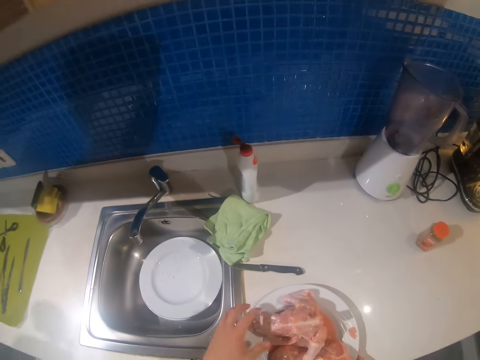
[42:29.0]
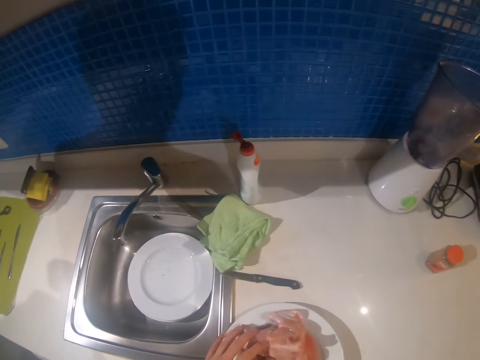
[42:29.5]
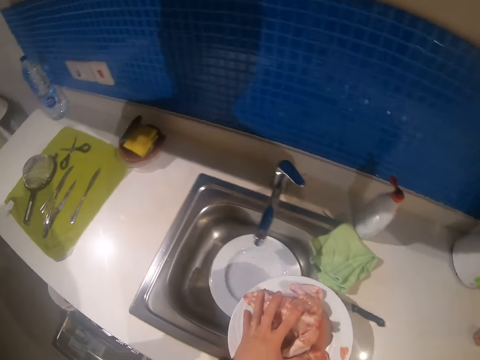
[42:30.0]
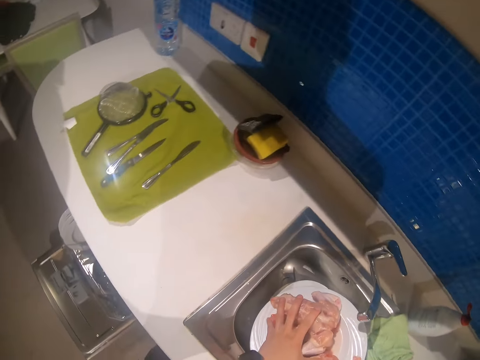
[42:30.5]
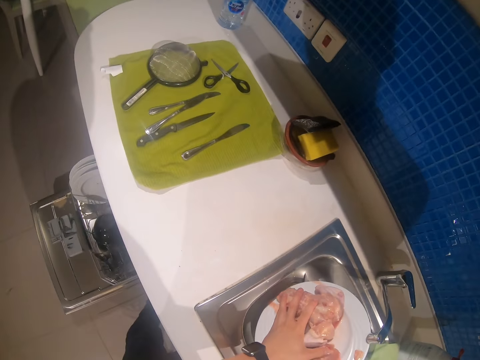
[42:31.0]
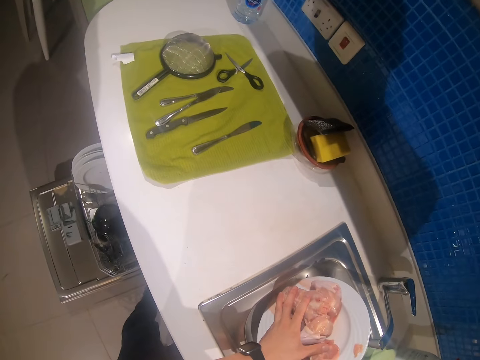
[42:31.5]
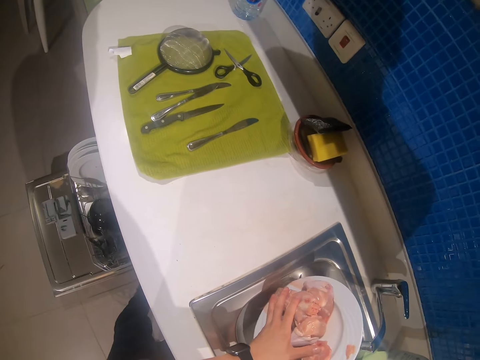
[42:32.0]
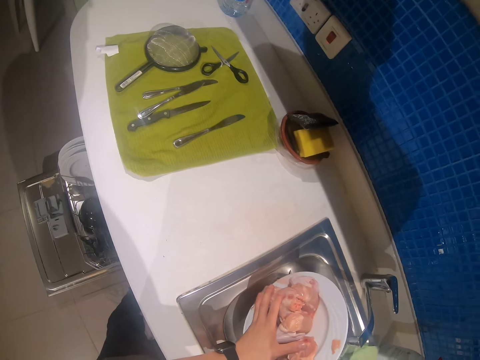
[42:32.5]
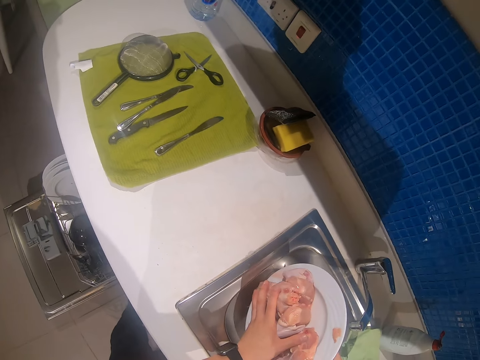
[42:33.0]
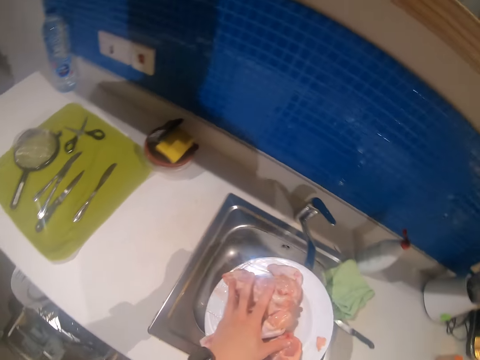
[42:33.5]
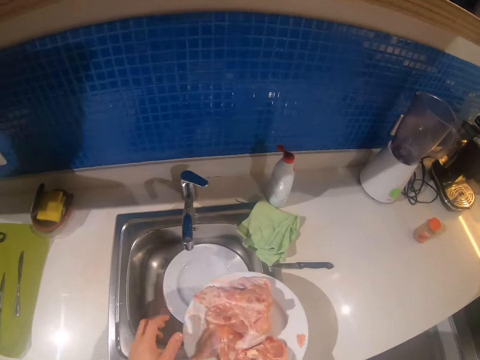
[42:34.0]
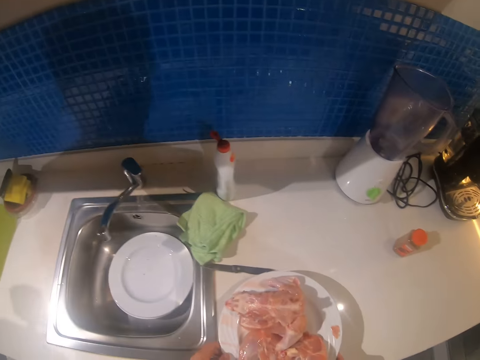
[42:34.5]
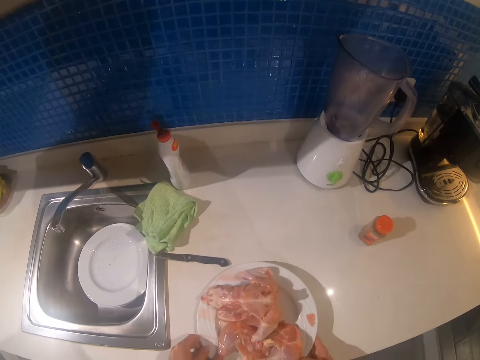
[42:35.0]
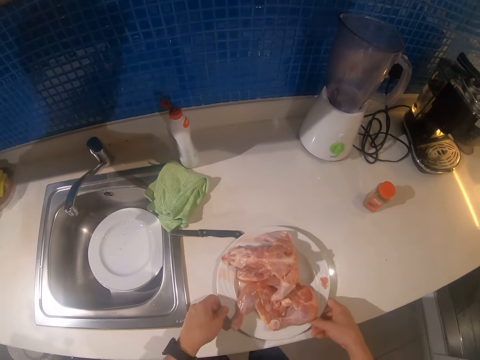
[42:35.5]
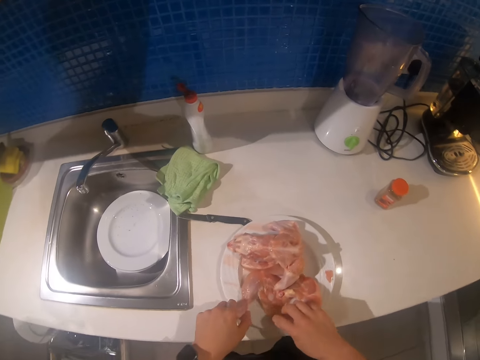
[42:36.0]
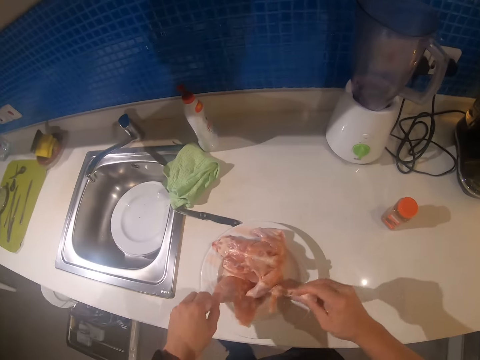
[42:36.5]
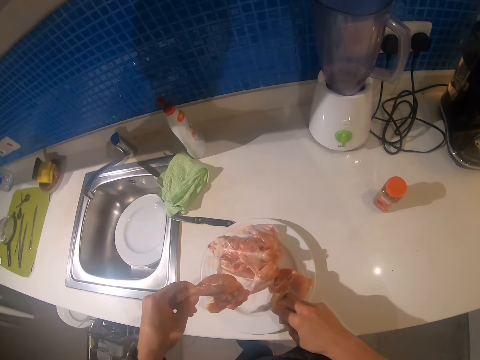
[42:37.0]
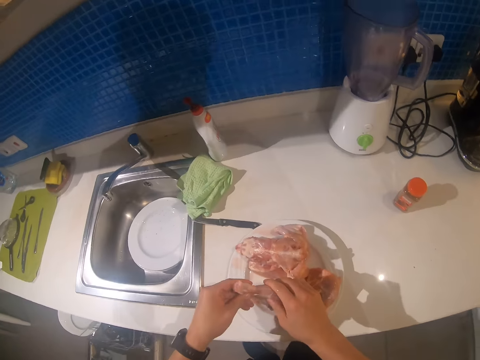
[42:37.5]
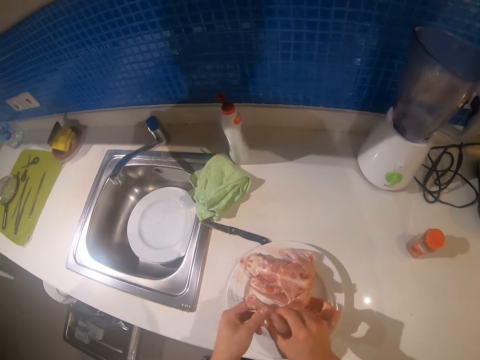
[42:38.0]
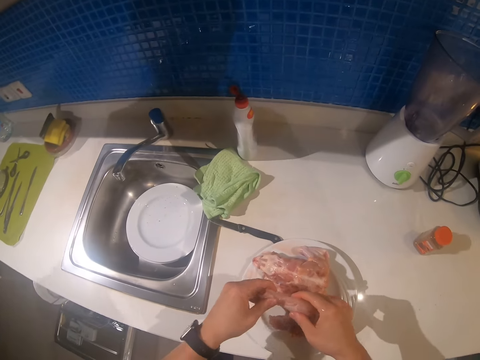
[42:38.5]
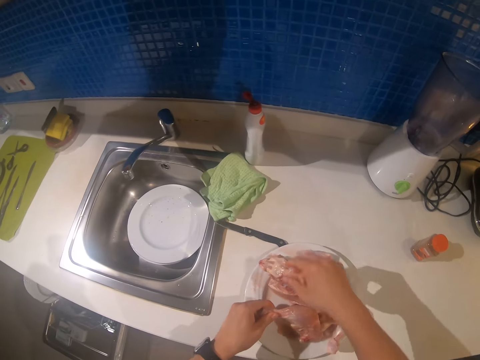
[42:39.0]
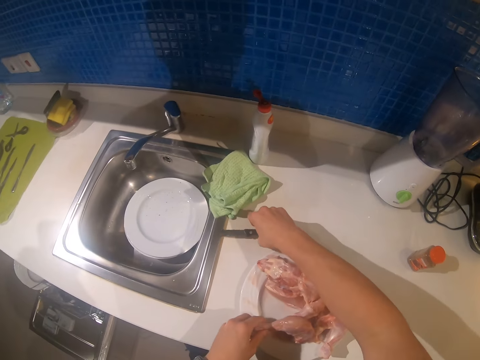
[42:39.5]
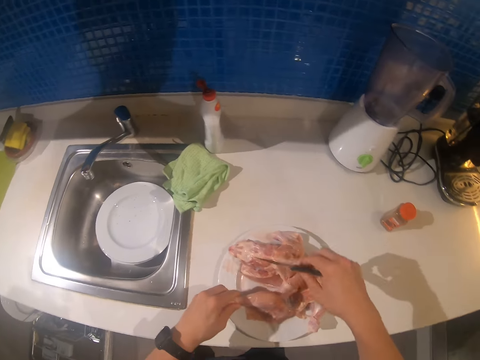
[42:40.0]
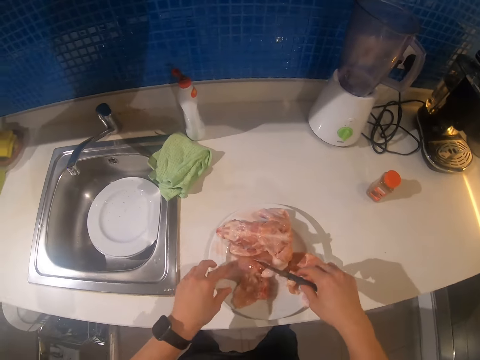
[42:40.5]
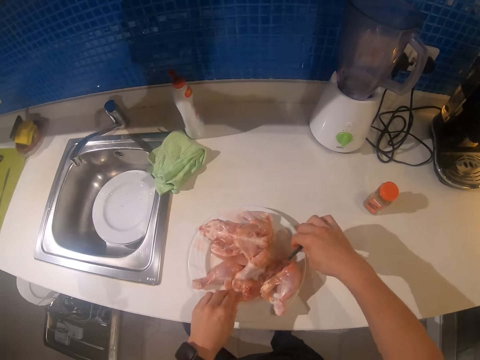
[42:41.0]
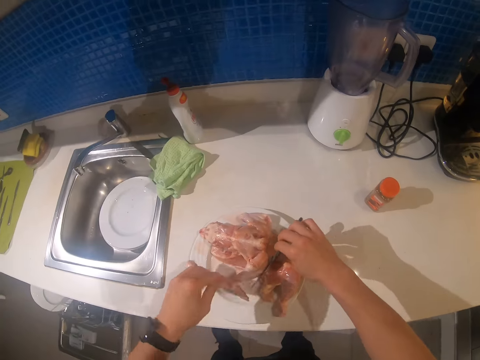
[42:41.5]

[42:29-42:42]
The camera wearer takes up the plate of chicken. They move the plate. They rinse the meat. They draw the water from the plate. They place the plate on the counter. They separate the meat. They take up a drumstick. They pick up a knife from the countertop.

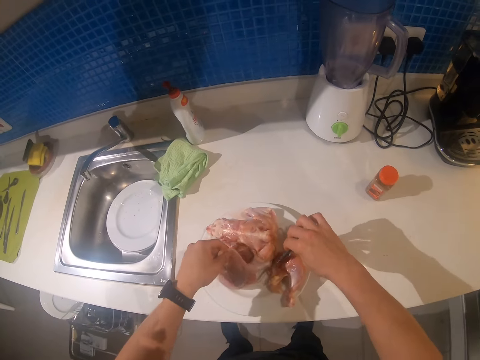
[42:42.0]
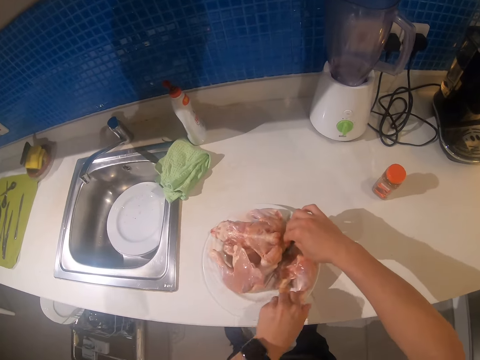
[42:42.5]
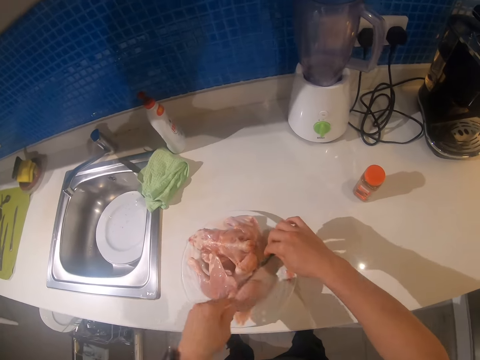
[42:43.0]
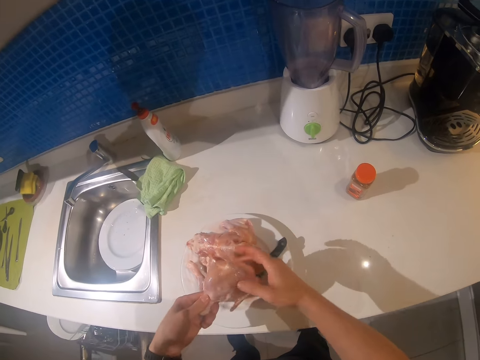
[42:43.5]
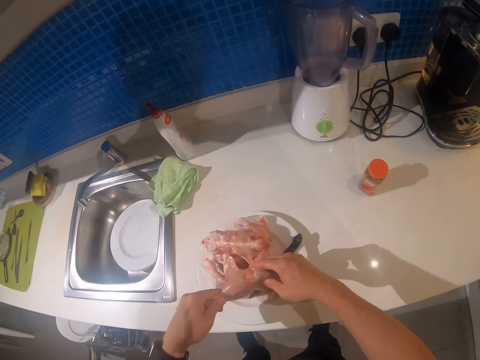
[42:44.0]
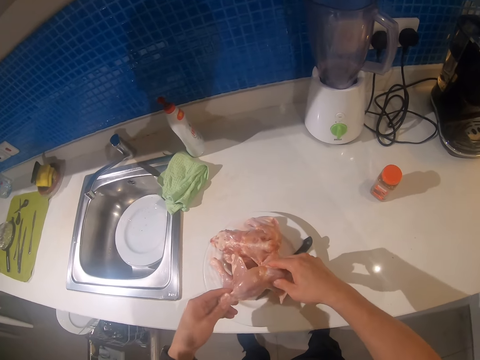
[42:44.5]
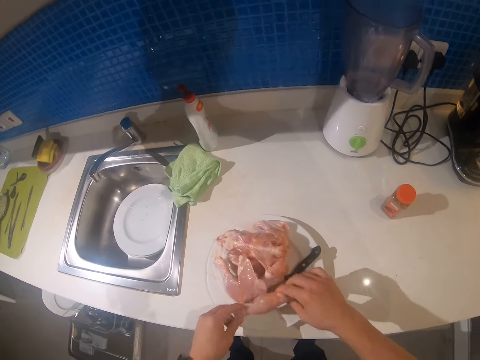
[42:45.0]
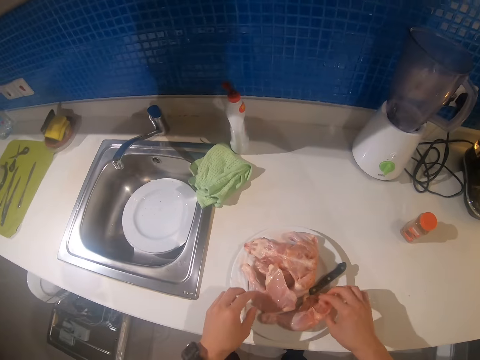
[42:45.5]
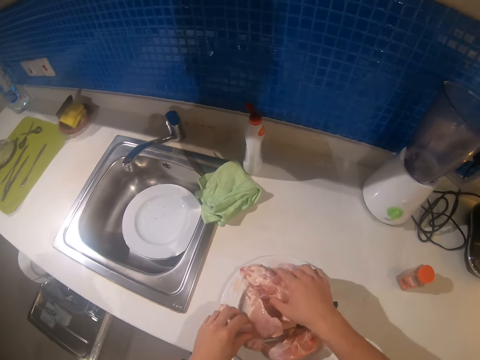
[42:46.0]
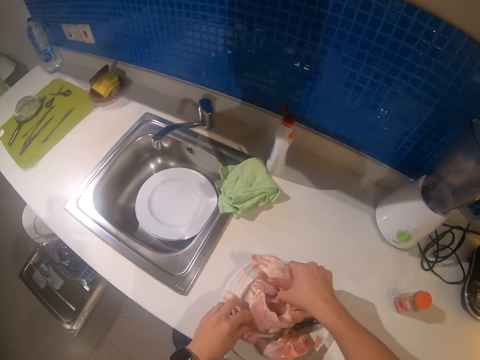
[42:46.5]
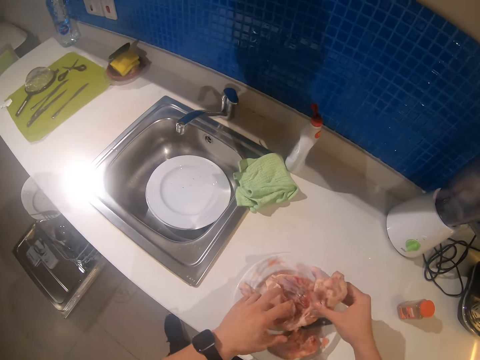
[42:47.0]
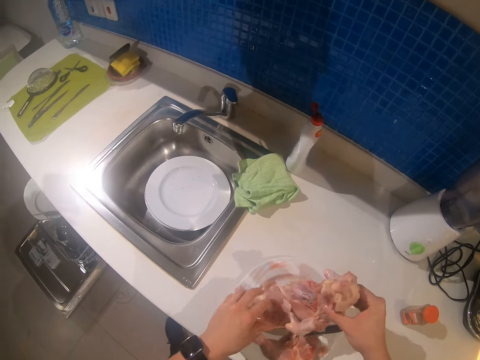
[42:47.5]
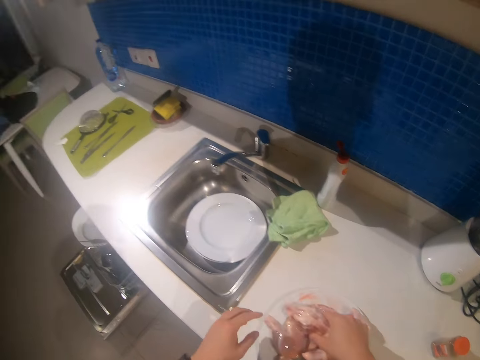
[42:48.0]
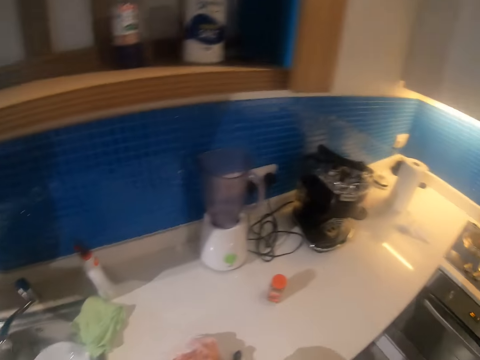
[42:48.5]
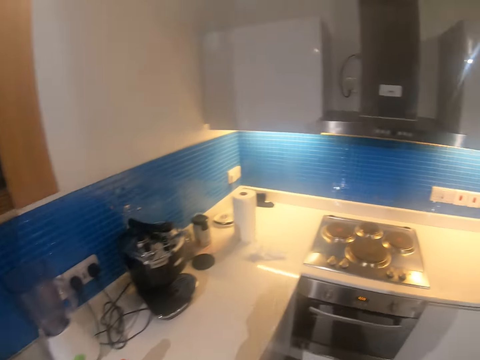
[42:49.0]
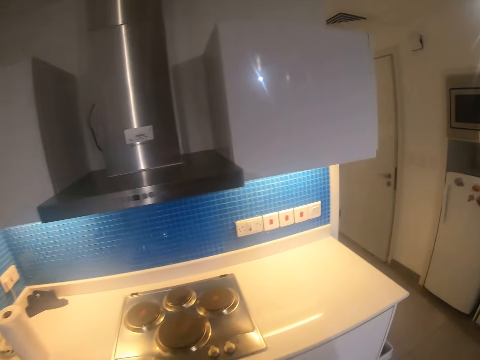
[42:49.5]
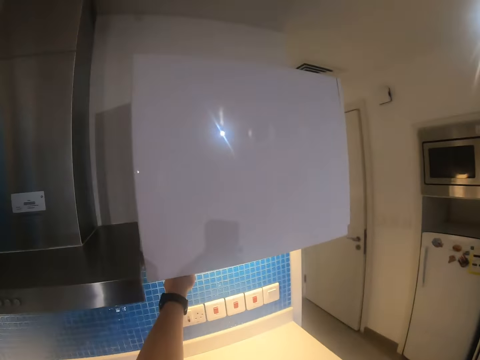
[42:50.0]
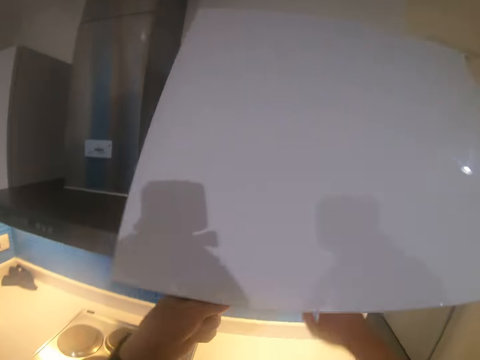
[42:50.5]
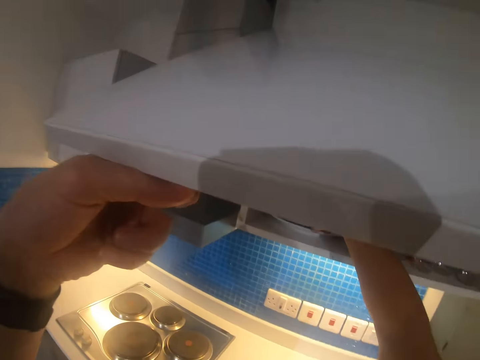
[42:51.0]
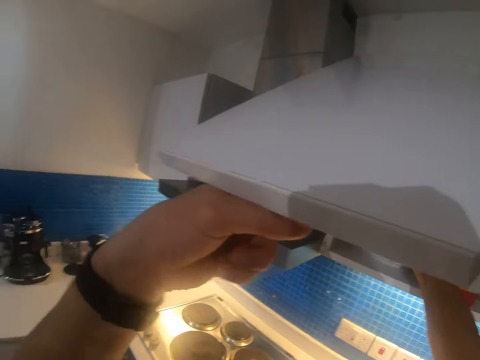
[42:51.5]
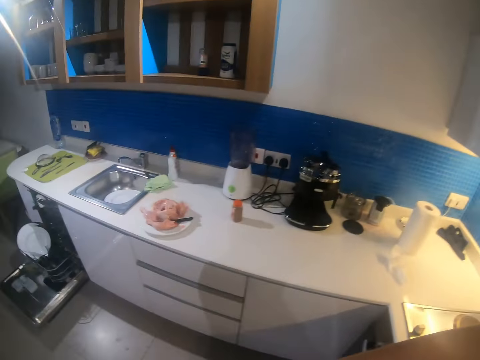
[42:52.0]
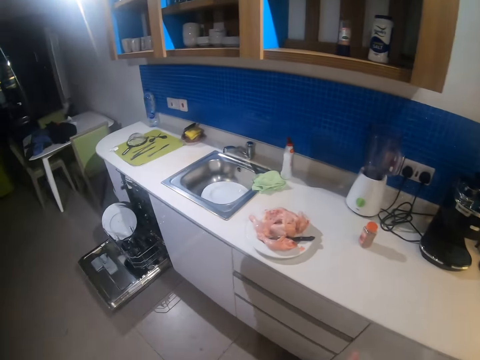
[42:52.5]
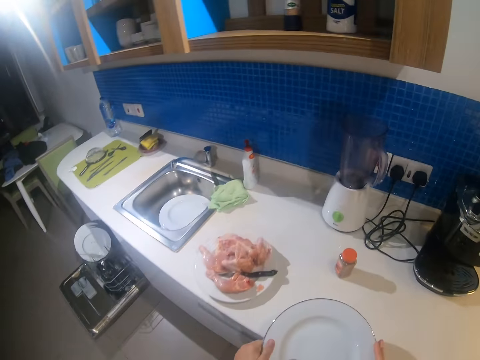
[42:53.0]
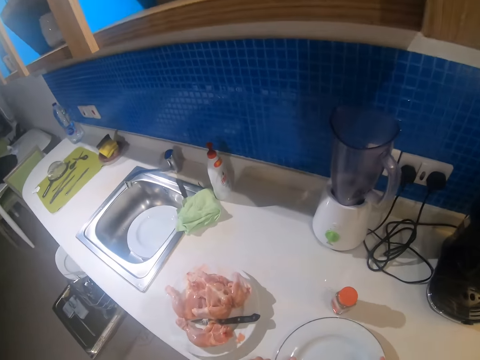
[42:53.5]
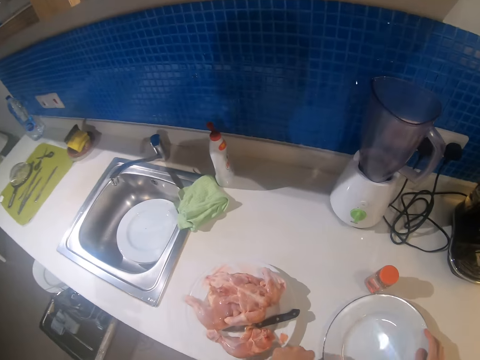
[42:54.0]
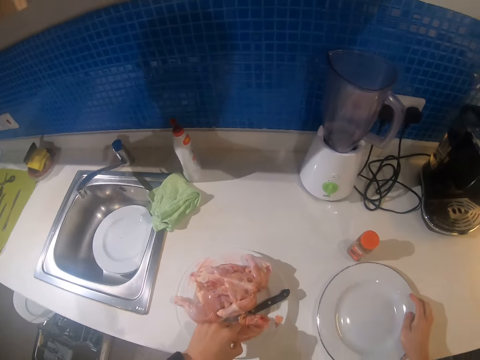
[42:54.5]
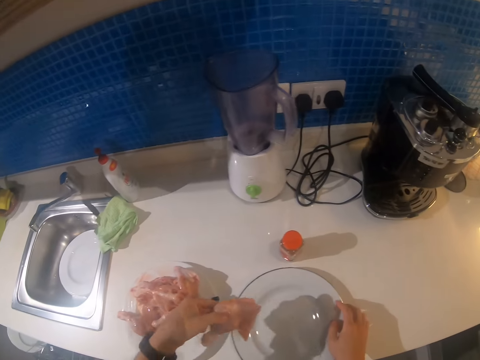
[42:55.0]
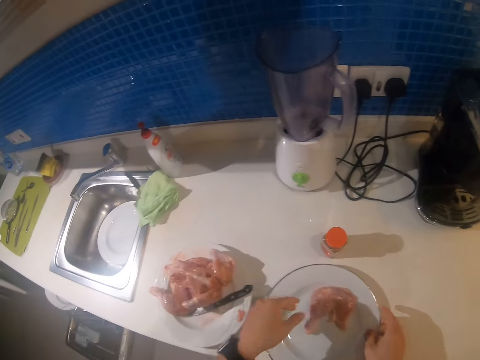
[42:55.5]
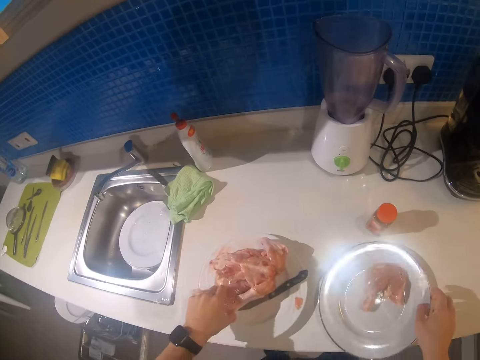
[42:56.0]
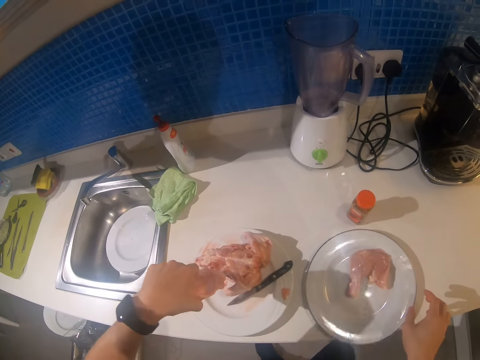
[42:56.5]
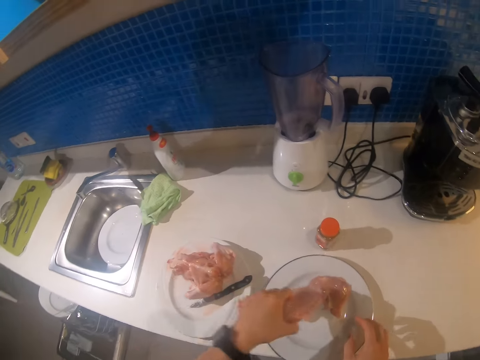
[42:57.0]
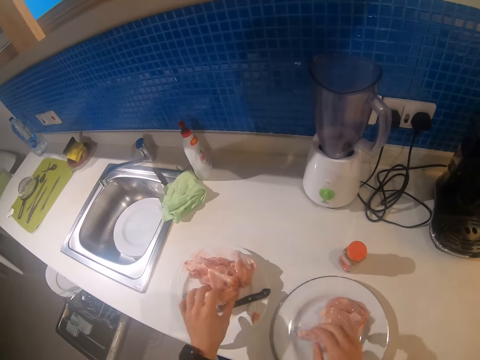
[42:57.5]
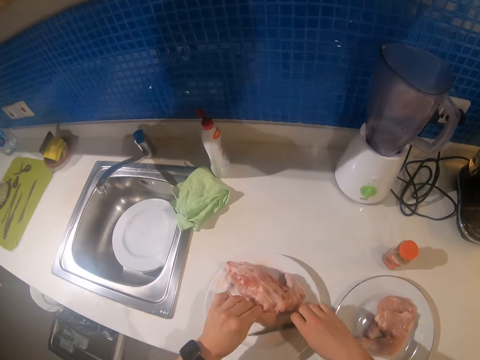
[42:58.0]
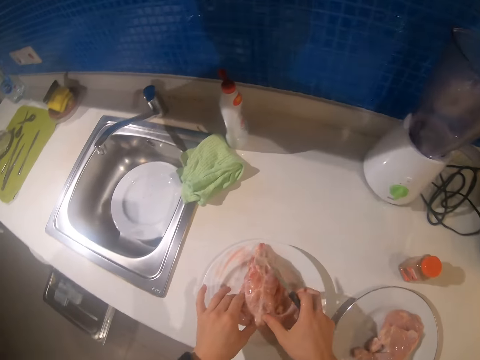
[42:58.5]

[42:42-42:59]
The camera wearer places the knife on the plate. They examine the meat pieces. They hold the chicken piece with both arms. They return the piece on the plate. They take up a bigger chicken piece. They walk around the house. They open the cabinet. They place the plate on the counter. They put a chicken piece on the other plate.
